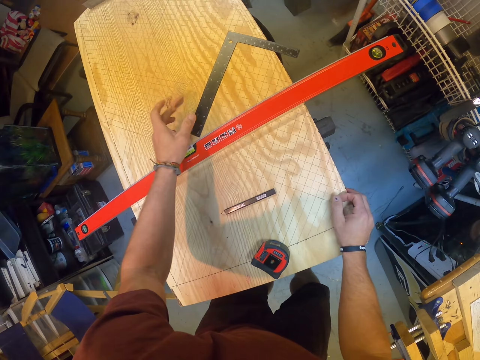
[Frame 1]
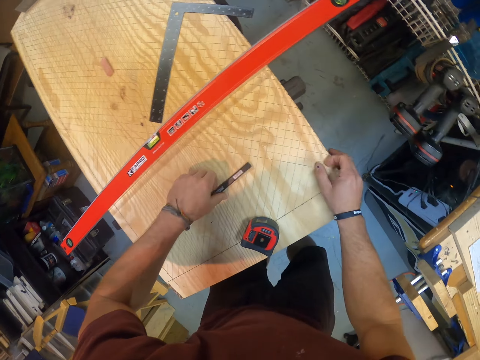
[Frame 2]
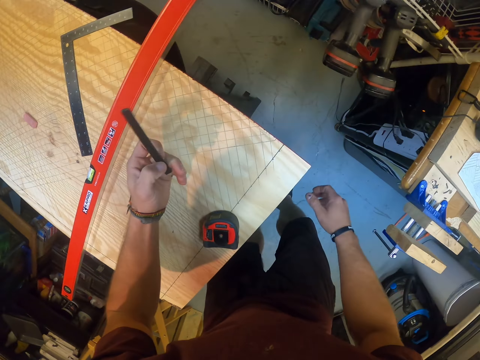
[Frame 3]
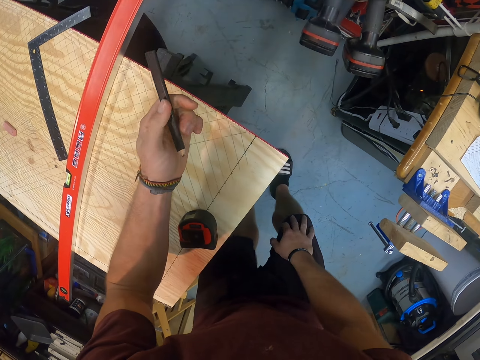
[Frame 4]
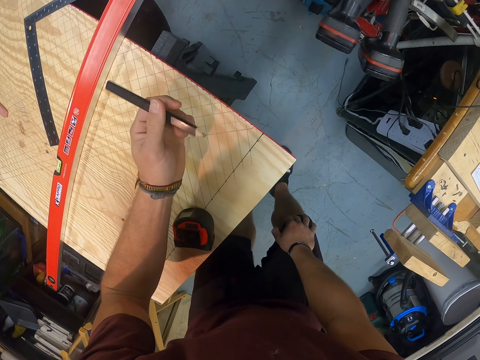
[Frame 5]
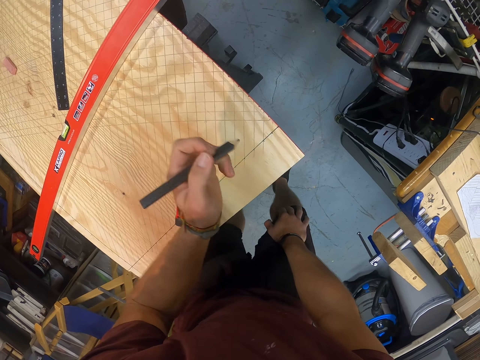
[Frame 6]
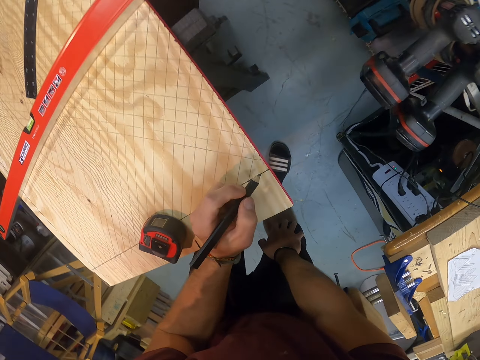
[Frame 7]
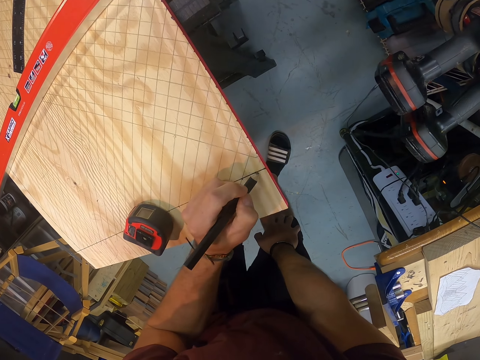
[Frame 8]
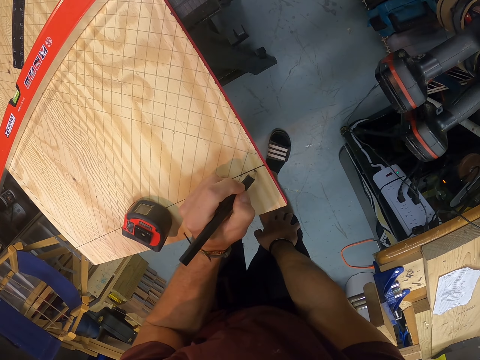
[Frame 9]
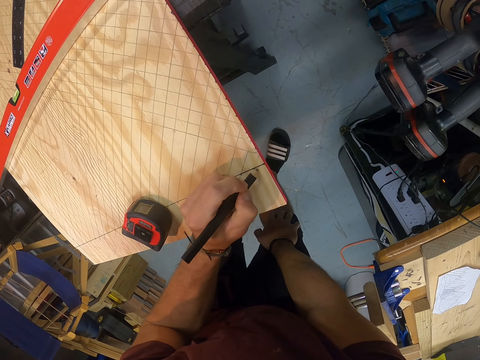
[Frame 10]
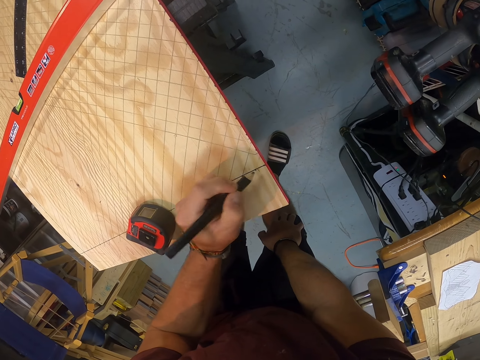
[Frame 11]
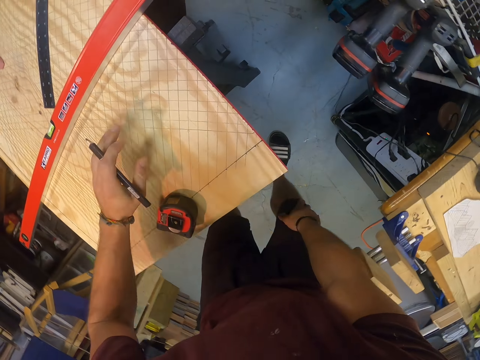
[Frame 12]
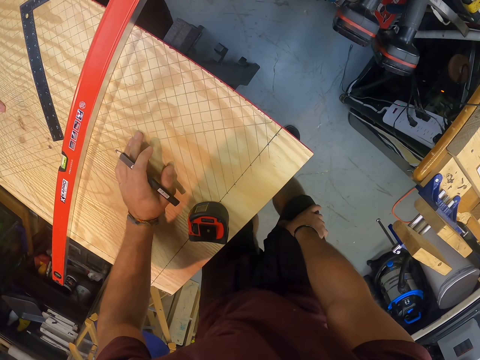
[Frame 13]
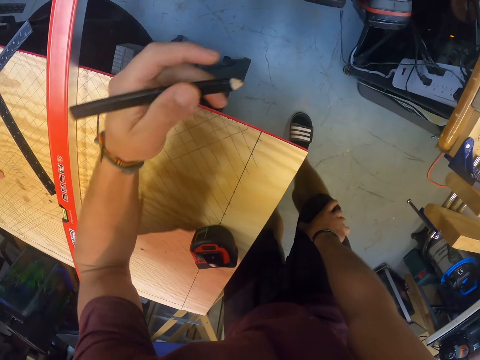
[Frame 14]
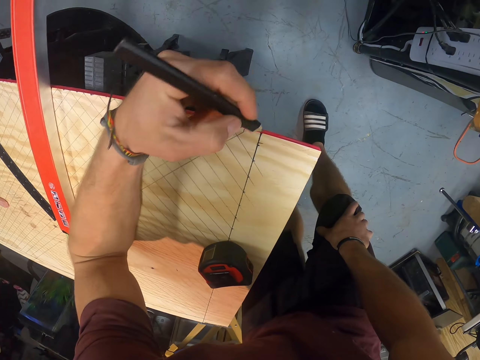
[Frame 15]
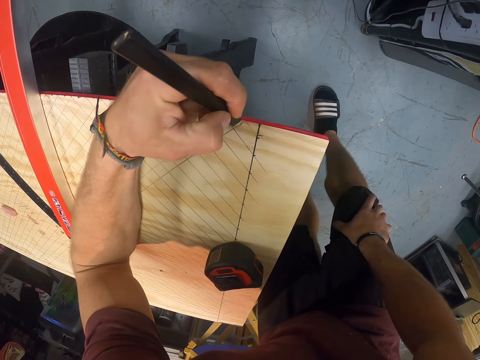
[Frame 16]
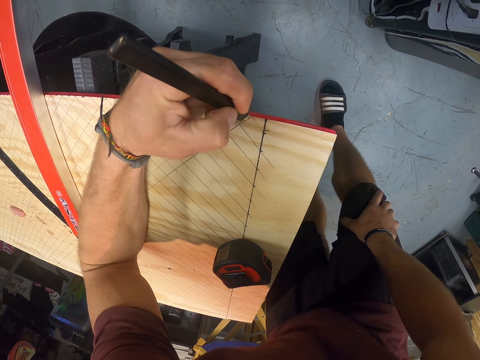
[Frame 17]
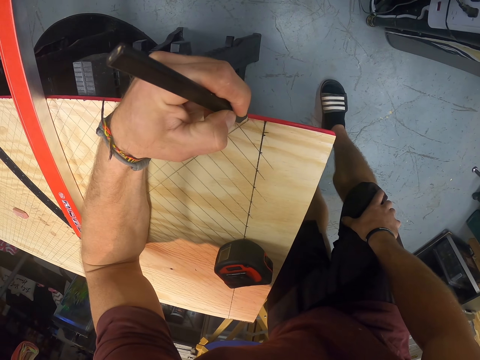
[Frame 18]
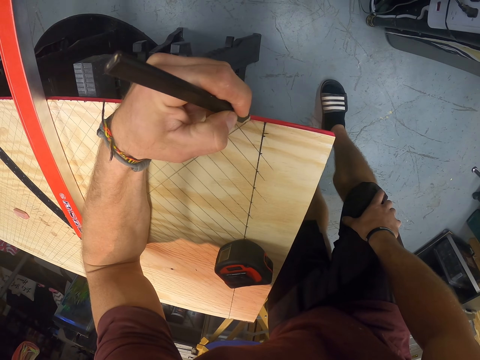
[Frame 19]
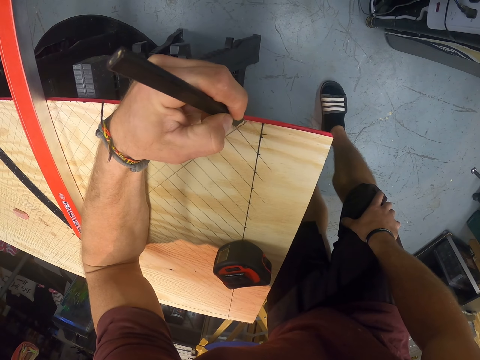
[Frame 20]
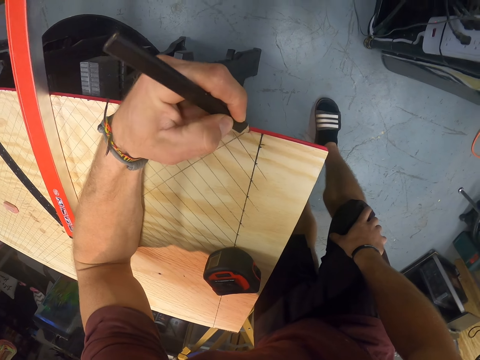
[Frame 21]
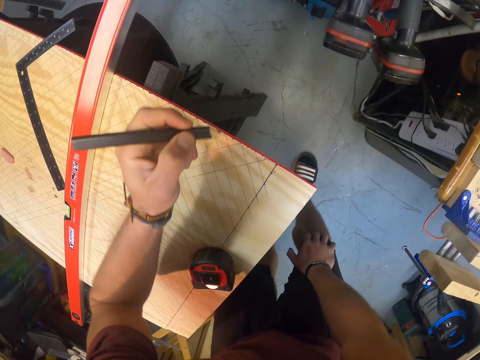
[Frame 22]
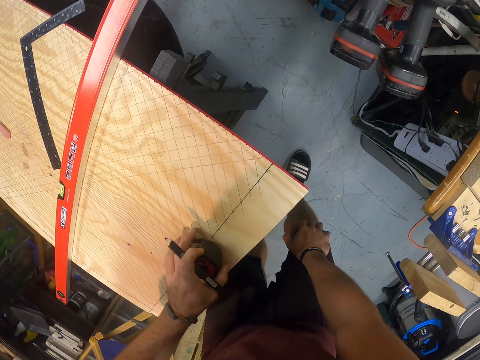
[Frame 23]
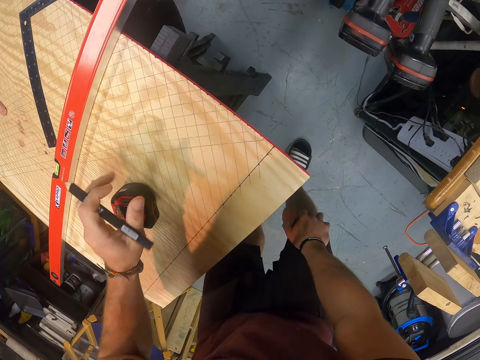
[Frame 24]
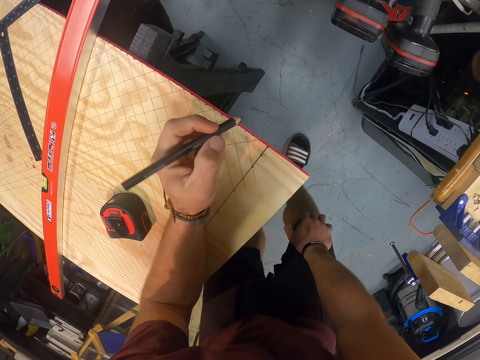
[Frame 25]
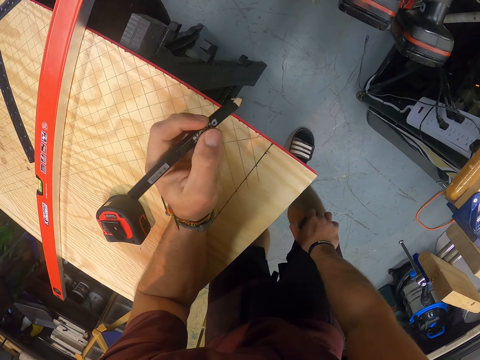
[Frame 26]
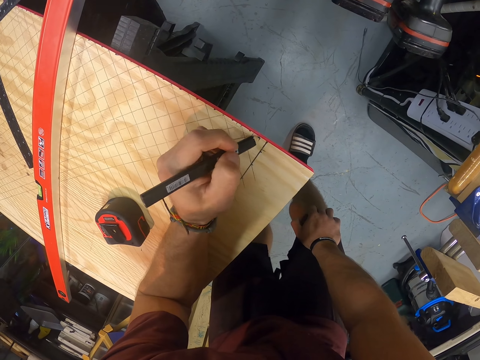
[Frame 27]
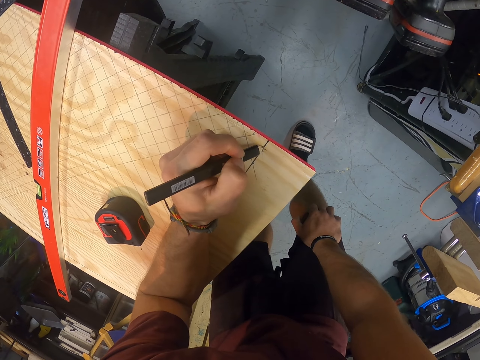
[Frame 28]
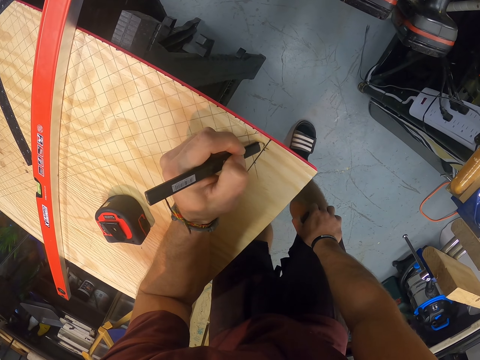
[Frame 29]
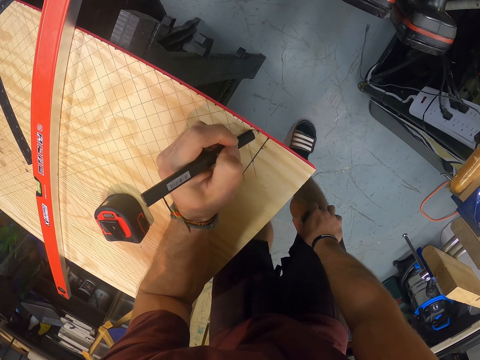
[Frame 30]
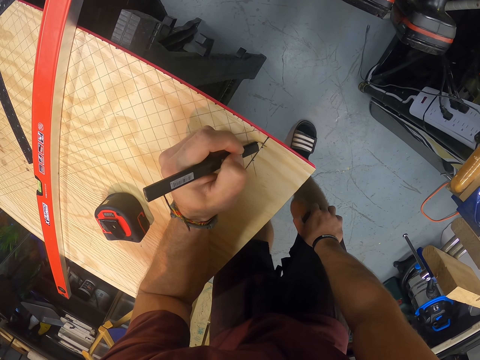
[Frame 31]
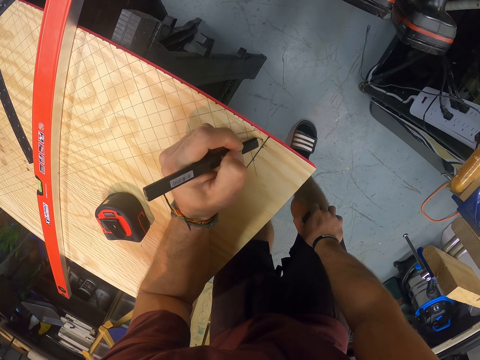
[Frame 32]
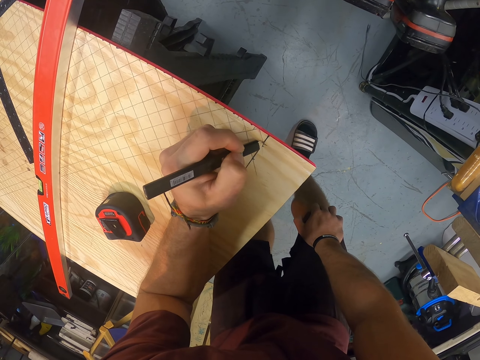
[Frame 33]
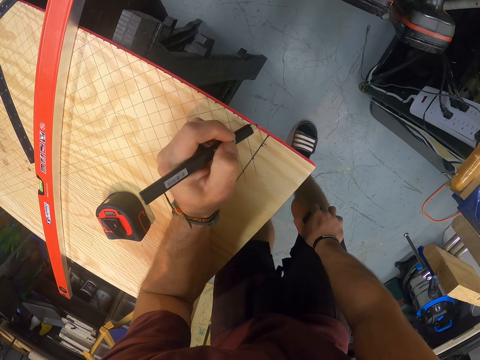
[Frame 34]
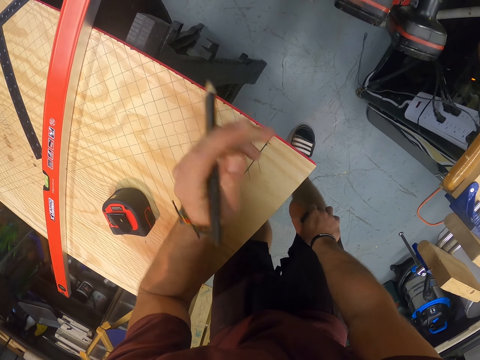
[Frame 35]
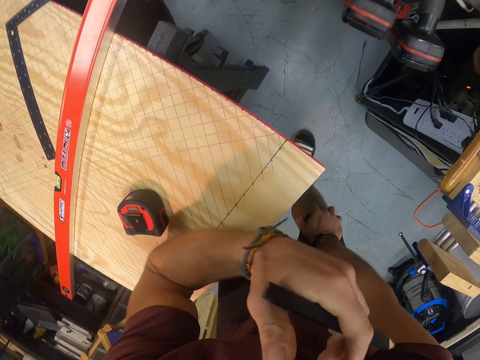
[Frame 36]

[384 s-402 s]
The camera wearer places his right hand on the table. He throws the eraser on the table with his left hand. He picks up the pencil from the table with his left hand. He places his right hand on his right knee. He draws a line on the table with the pencil in his left hand. He marks on the wooden structure with the pencil. He adjusts the position of the measuring tape on the table with his left hand. He draws a line on the table with the pencil in his left hand.

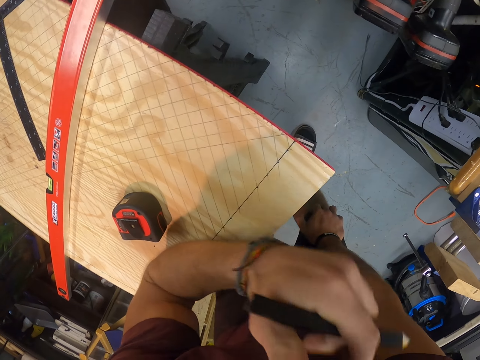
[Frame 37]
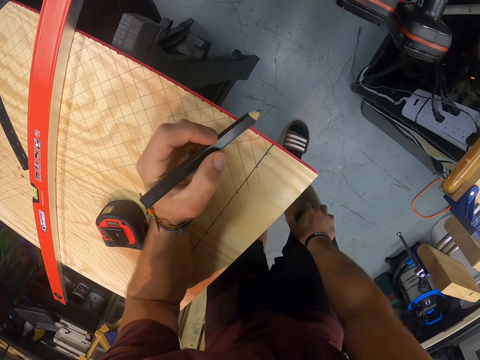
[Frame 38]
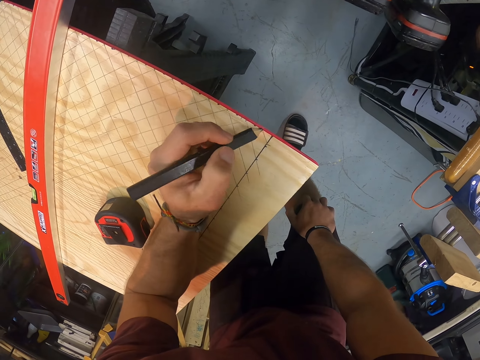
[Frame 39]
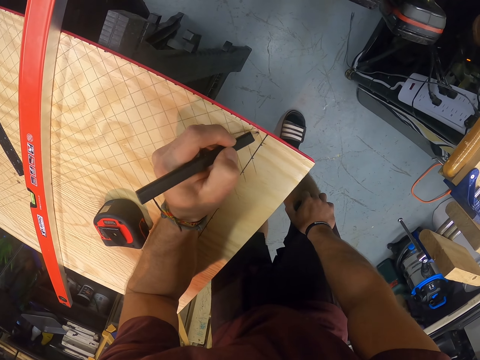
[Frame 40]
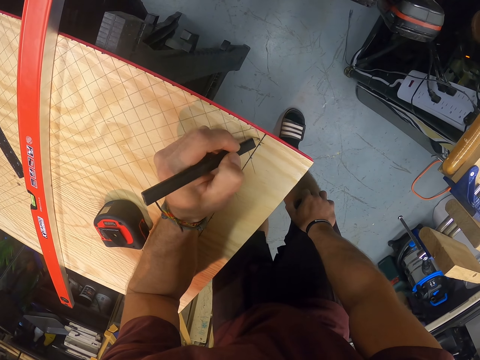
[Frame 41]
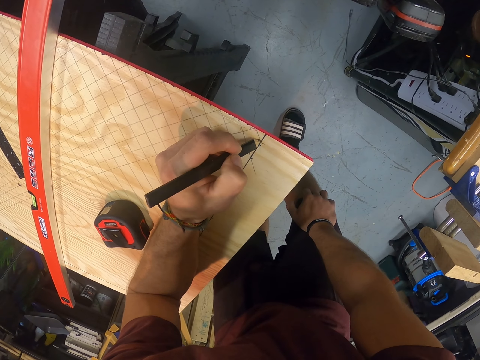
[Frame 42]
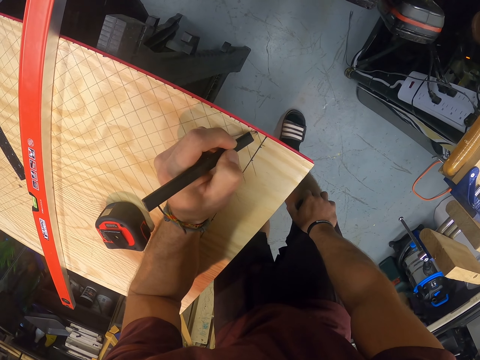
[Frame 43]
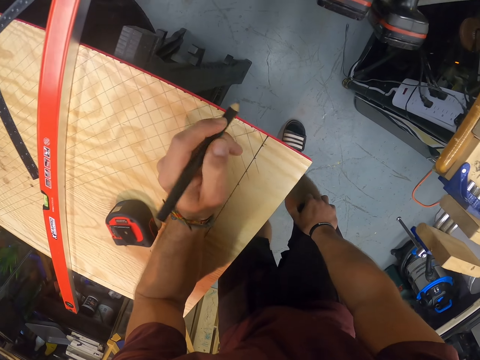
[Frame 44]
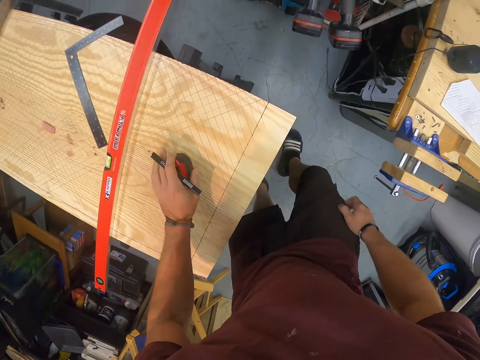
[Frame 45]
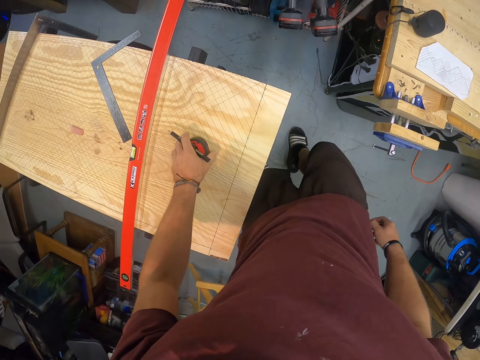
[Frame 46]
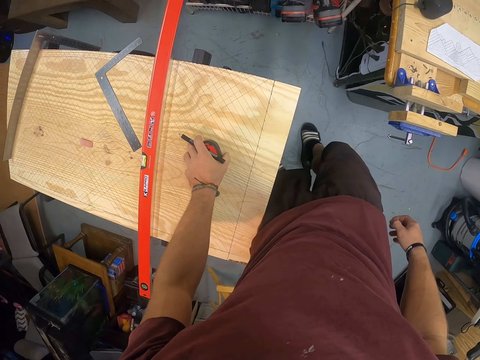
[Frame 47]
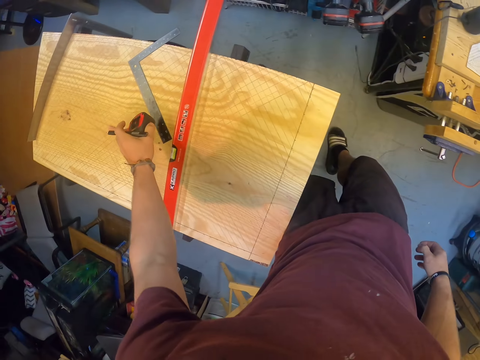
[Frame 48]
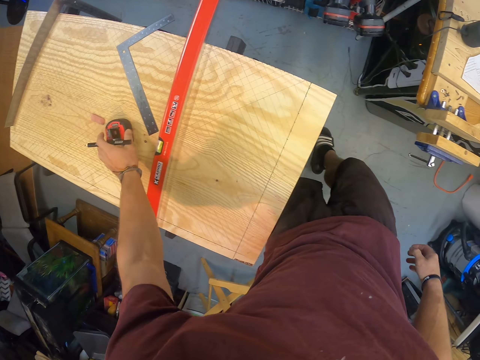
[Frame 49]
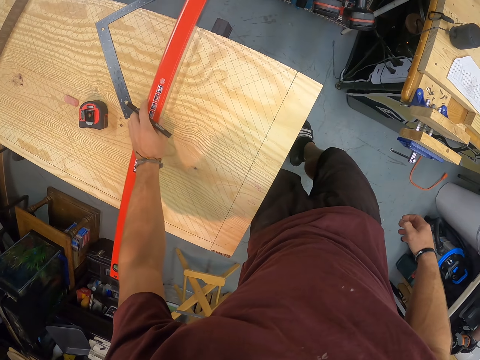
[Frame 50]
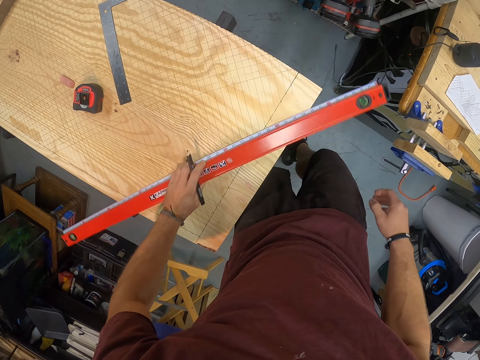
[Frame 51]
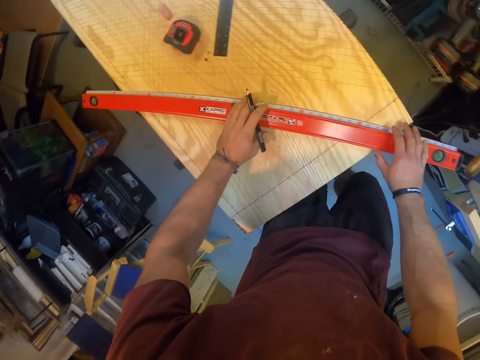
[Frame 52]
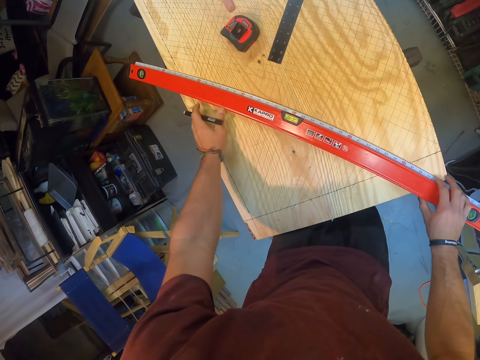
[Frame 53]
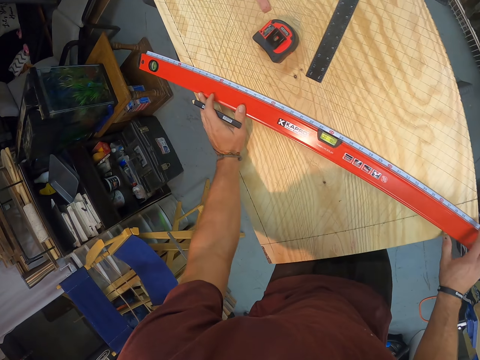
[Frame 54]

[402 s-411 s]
The camera wearer marks on the wooden structure with the colour pencil. He picks up the tape measure. He adjusts the position of the tape measure on the table with his left hand. He places the tape measure on the wooden structure. He picks up the box level on the table with his left hand. He places the box level on the wooden structure. He measures the table with the box level in both hands.
